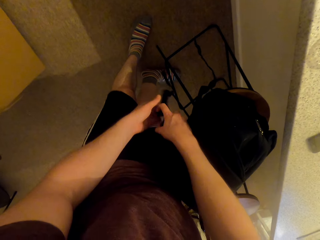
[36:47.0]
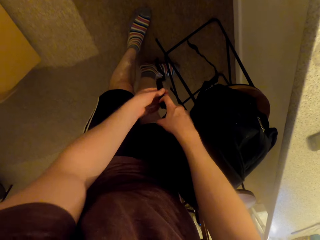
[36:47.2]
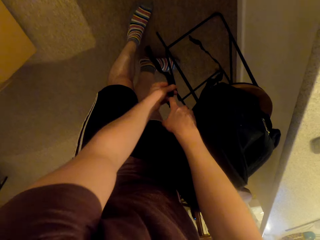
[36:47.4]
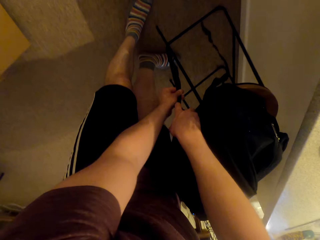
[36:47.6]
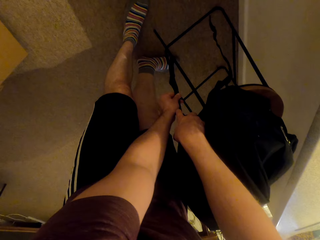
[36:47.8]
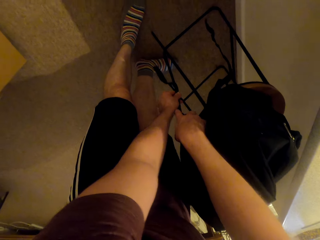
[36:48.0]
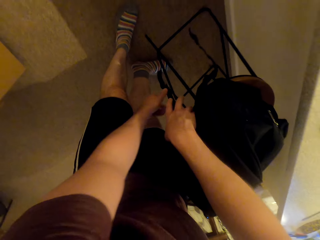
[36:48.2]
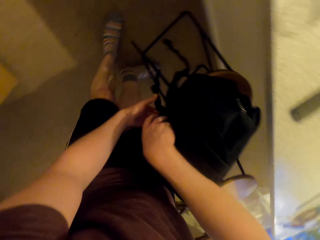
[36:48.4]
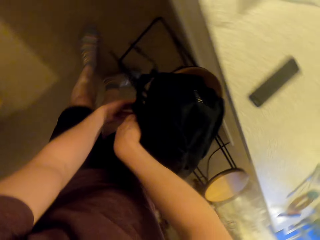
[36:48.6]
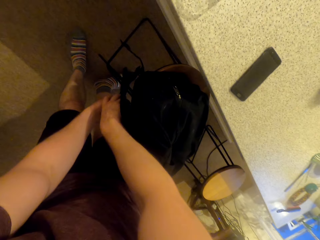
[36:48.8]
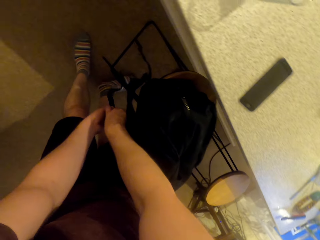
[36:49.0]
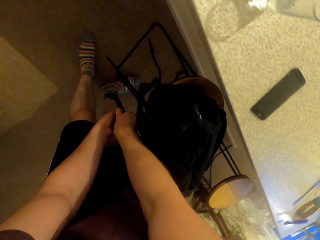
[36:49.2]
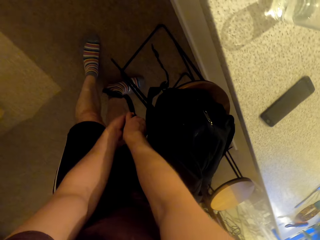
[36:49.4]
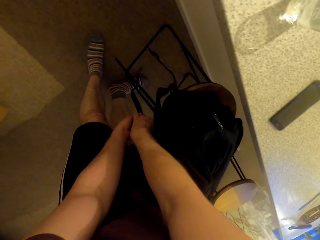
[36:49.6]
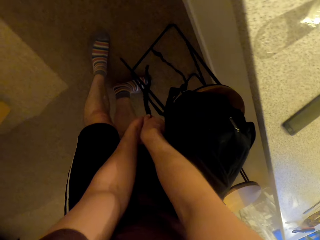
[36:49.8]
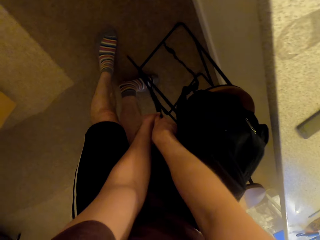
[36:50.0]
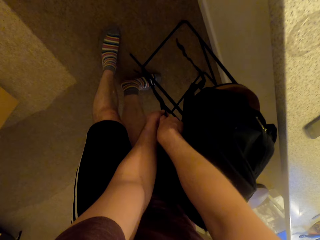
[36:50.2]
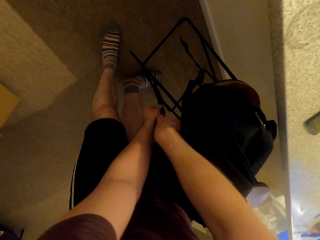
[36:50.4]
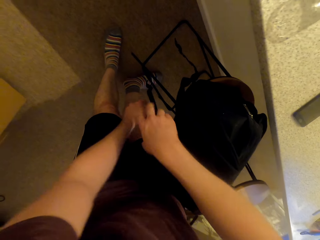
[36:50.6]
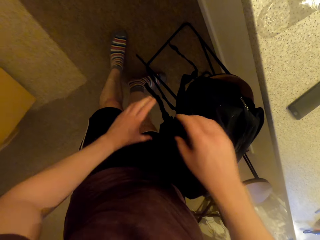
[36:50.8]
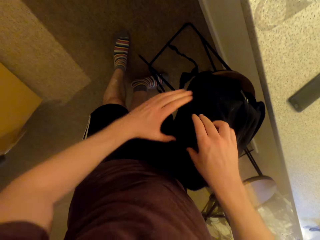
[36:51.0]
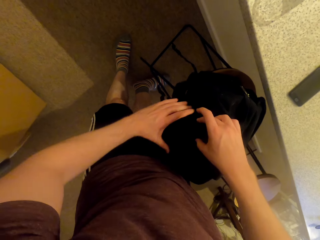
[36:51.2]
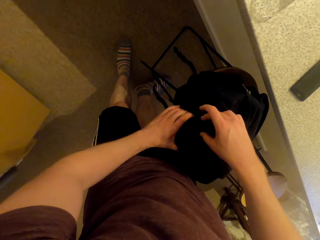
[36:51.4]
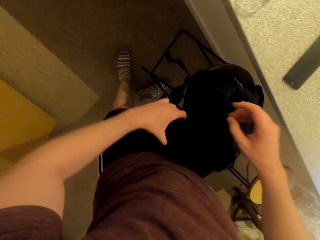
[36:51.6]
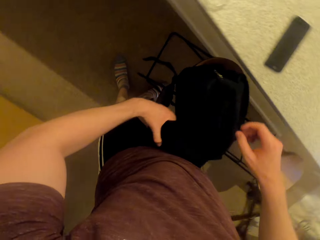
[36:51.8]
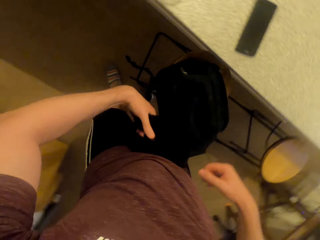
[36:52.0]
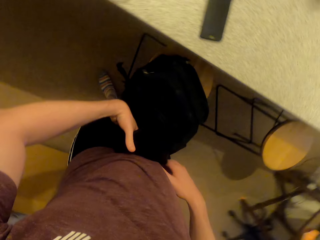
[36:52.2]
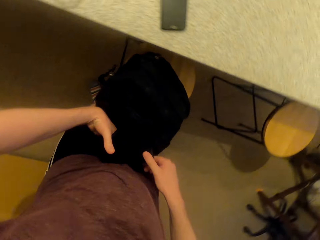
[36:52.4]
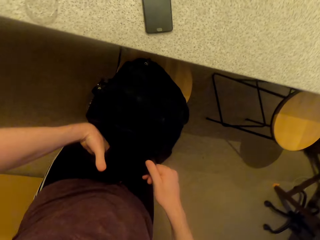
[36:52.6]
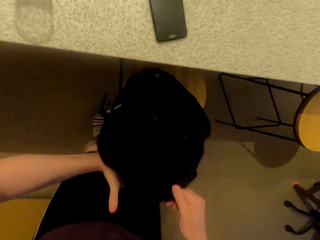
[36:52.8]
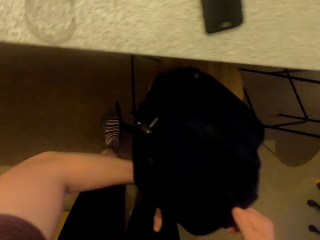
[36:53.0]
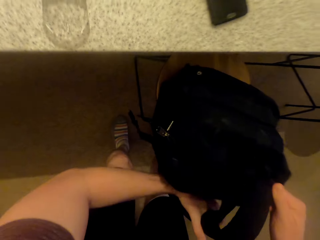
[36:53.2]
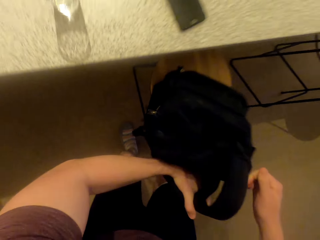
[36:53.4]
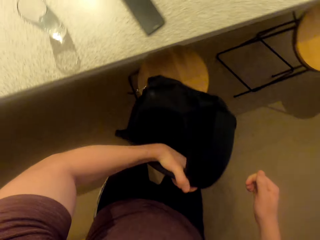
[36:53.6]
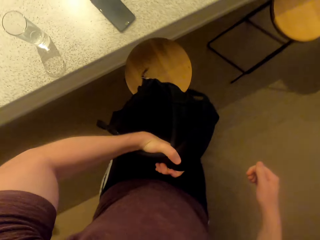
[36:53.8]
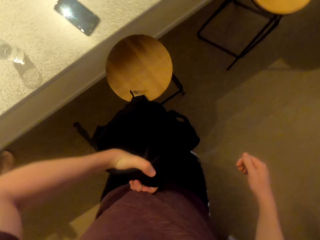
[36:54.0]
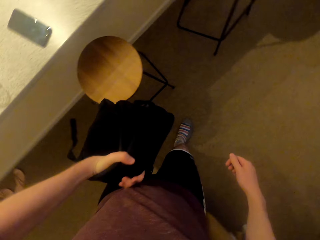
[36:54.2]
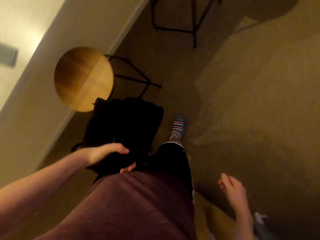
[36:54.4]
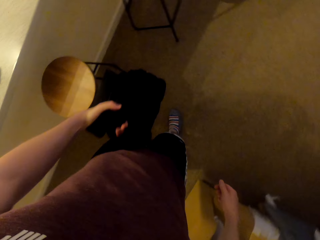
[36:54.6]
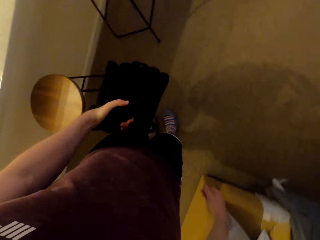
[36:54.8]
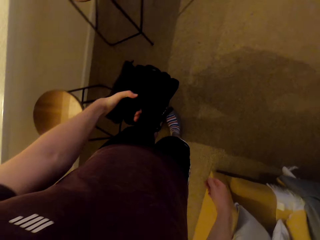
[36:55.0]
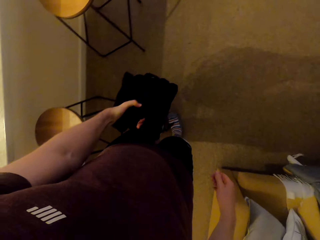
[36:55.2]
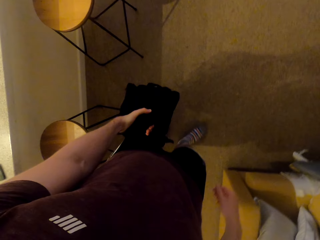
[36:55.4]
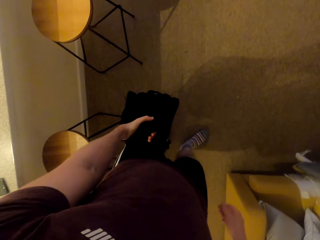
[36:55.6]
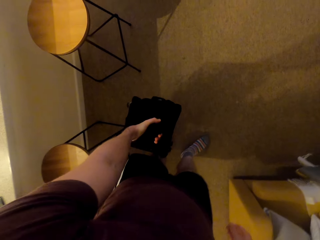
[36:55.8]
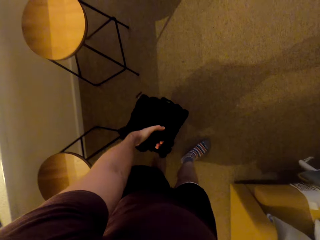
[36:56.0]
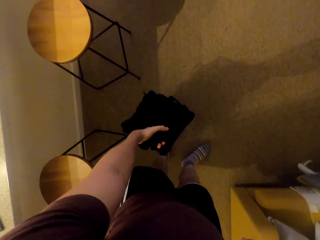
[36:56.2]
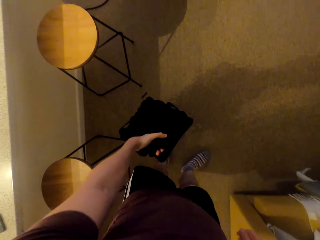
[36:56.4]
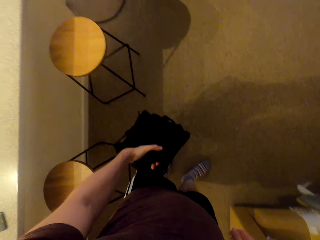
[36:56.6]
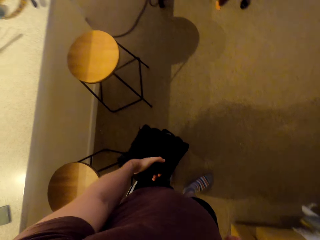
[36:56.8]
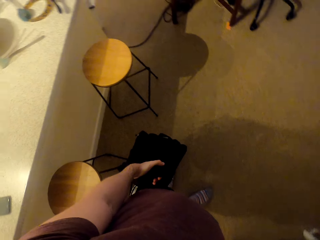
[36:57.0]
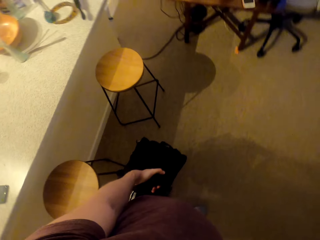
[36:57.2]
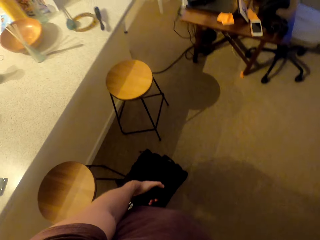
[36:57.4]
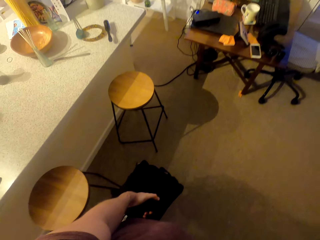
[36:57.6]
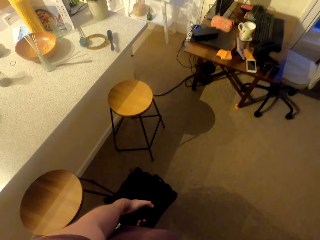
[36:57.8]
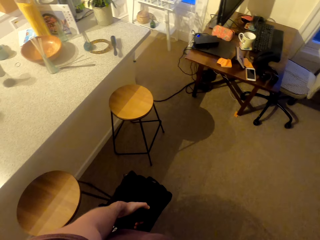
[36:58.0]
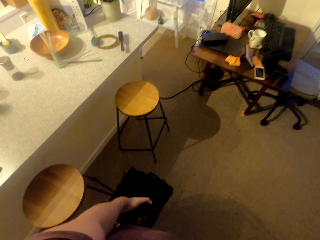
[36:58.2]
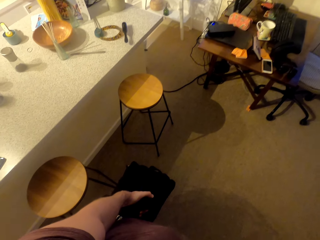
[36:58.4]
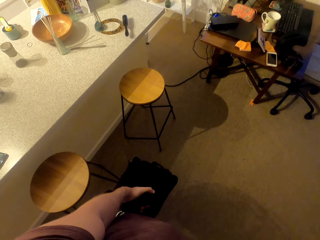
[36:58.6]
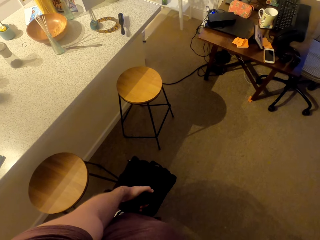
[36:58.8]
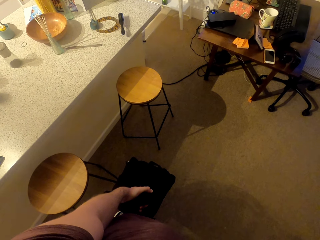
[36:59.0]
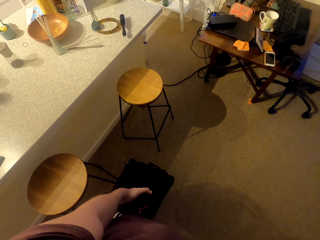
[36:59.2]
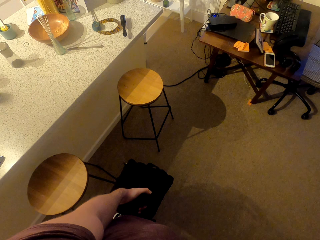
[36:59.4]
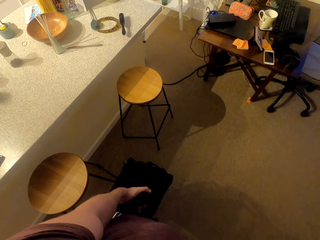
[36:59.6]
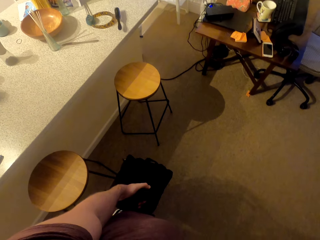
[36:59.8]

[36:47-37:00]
The camera wearer adjusts the ropes of the bag. He holds the backpack with his left hand.

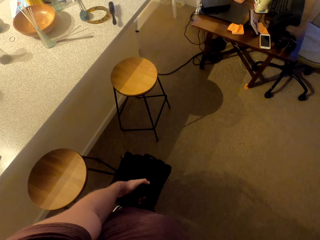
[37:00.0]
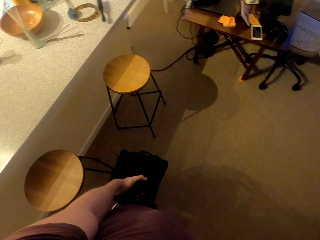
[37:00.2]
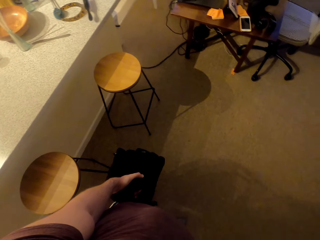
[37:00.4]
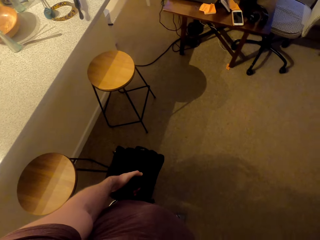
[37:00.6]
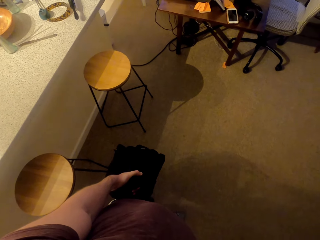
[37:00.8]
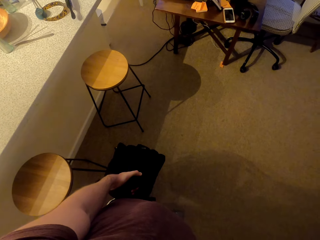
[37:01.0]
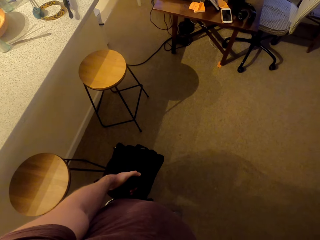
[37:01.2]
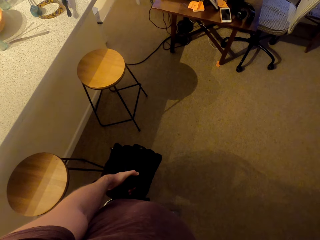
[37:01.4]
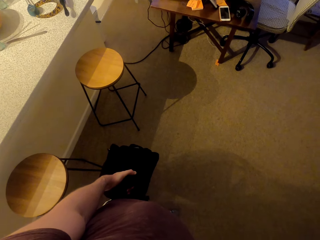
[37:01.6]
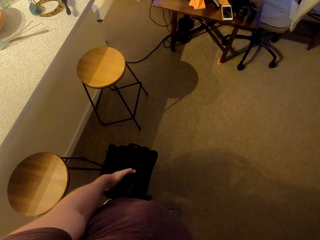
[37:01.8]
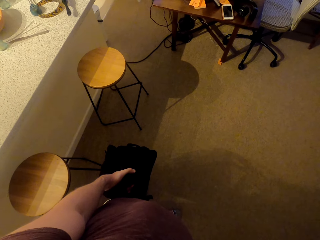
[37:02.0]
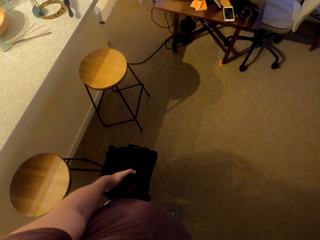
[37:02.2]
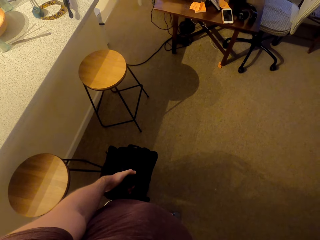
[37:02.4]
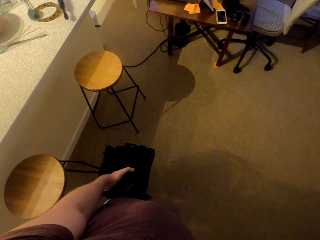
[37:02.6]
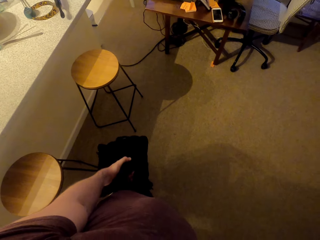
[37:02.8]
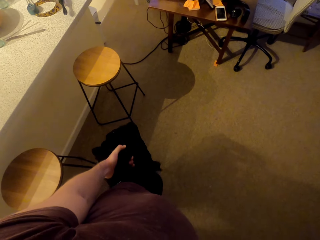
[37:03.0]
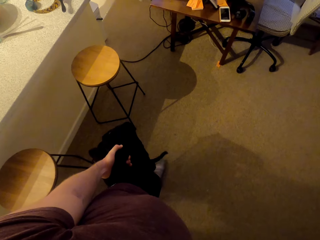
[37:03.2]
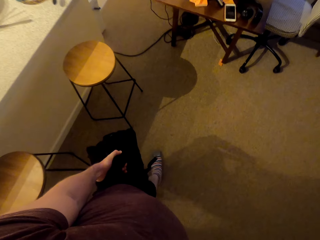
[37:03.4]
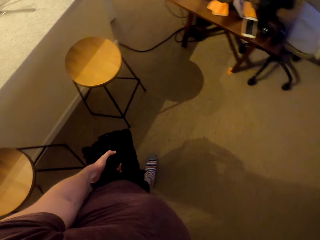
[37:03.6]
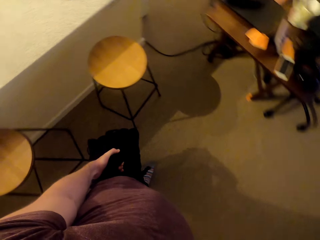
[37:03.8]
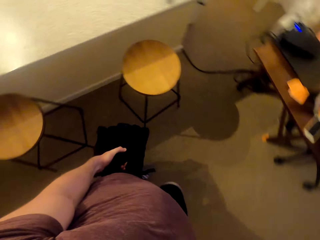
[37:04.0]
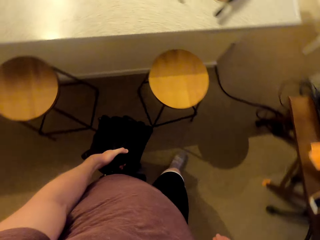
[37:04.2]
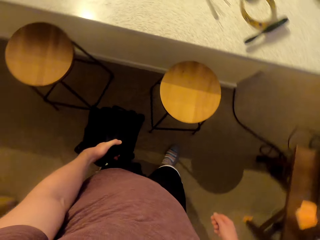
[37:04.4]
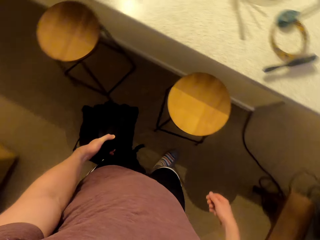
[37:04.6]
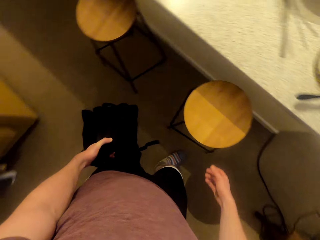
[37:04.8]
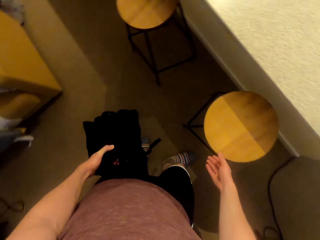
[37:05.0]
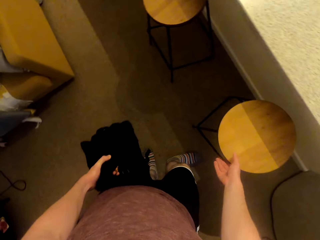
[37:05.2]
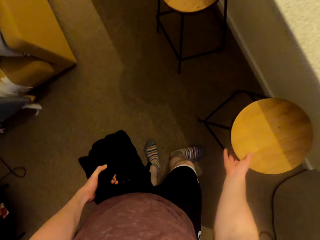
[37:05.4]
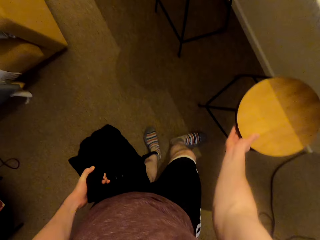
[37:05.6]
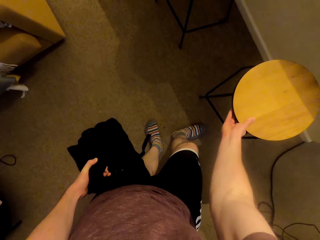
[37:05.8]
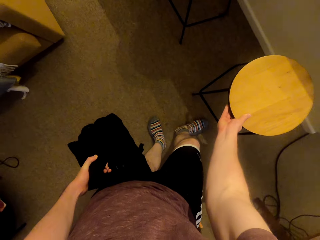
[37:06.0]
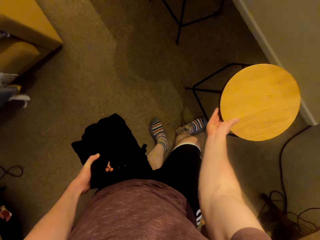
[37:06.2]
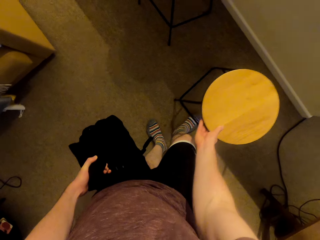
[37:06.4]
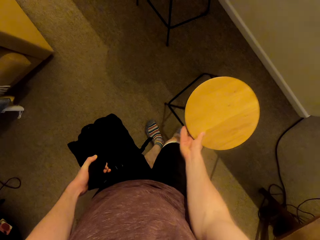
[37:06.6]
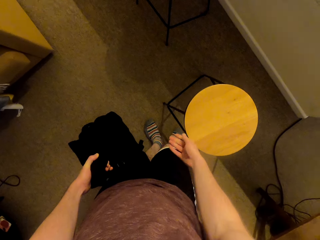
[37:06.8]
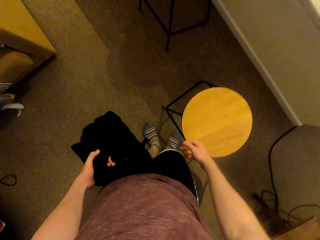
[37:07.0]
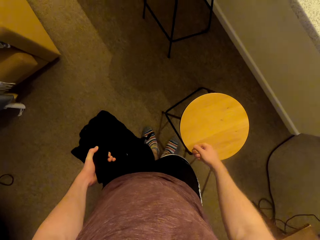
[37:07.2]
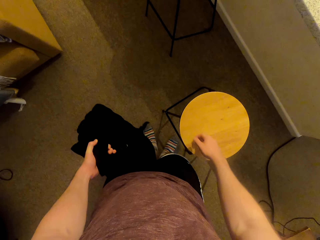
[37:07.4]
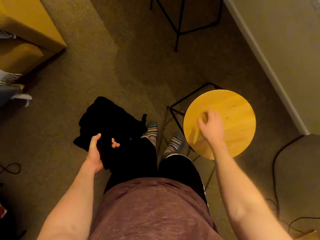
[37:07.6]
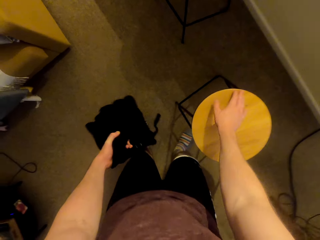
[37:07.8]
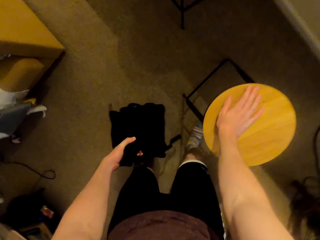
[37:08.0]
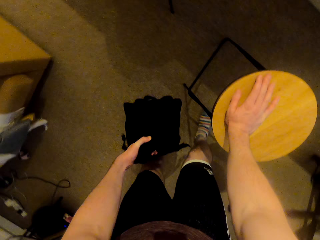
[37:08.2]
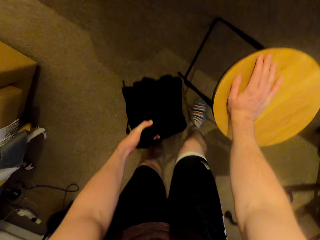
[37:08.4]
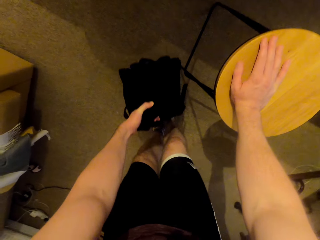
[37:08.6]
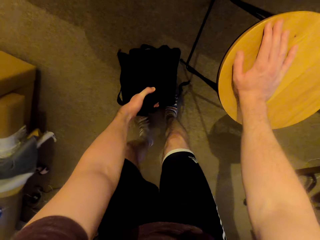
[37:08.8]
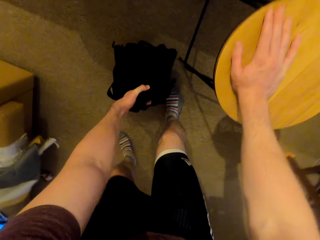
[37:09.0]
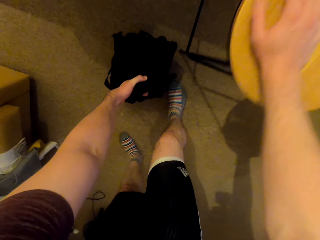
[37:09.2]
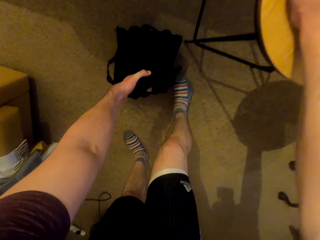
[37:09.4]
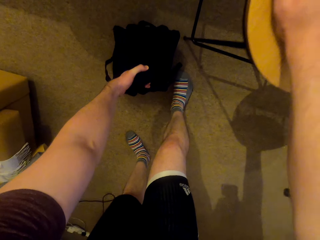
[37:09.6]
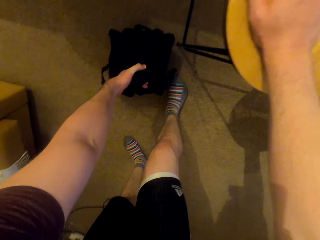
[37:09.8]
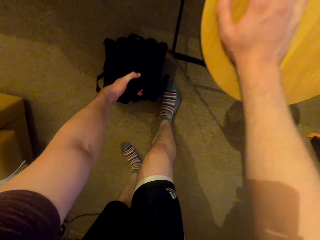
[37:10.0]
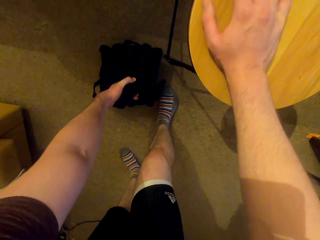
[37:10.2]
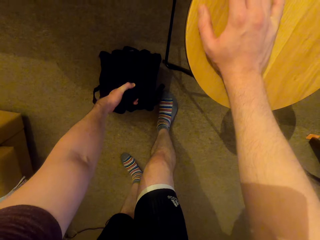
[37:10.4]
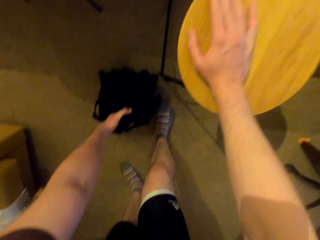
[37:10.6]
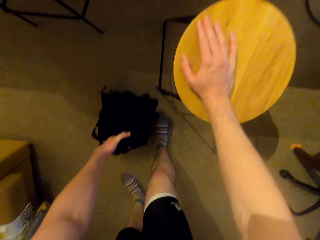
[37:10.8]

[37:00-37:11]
The camera wearer pulls a stool.
